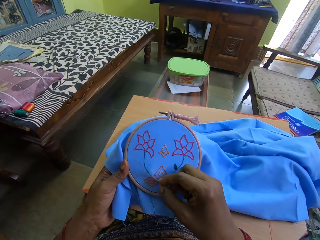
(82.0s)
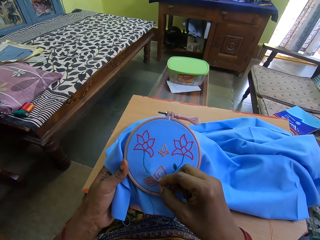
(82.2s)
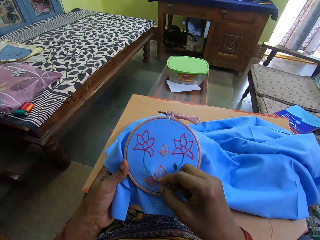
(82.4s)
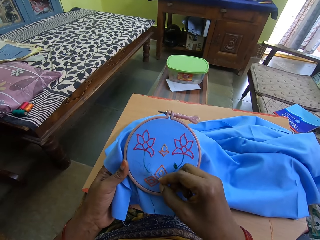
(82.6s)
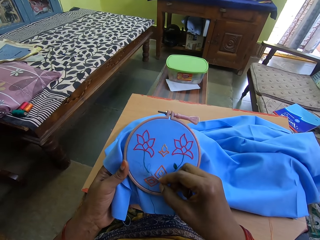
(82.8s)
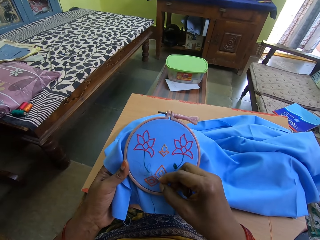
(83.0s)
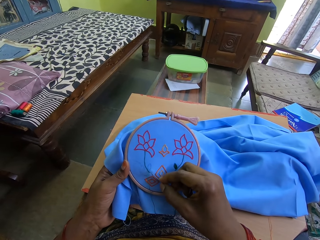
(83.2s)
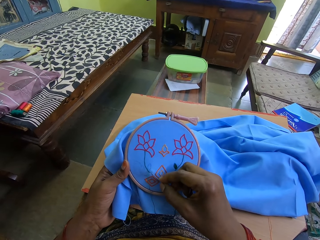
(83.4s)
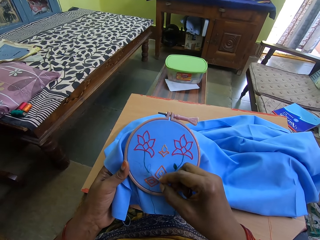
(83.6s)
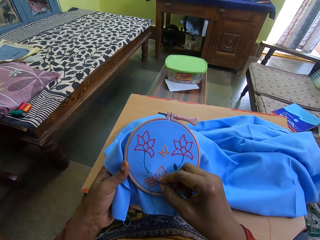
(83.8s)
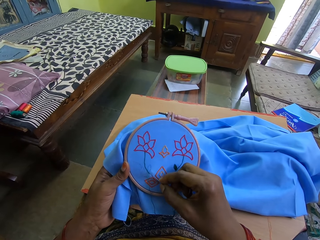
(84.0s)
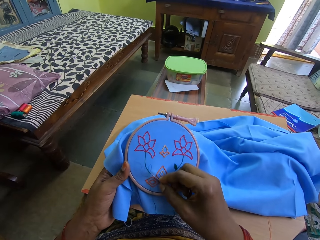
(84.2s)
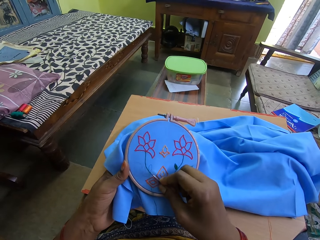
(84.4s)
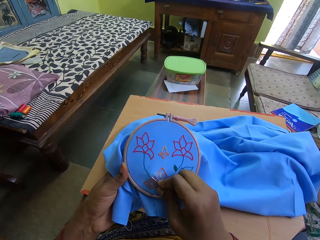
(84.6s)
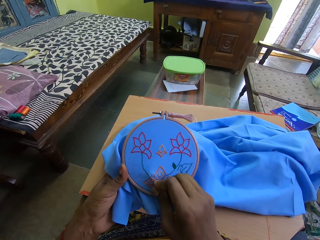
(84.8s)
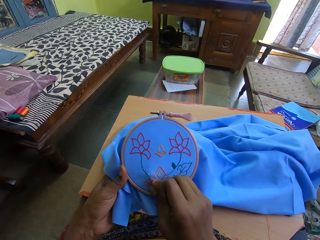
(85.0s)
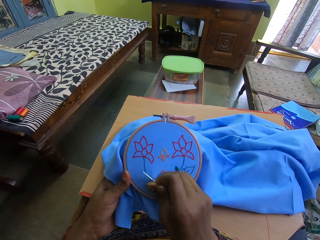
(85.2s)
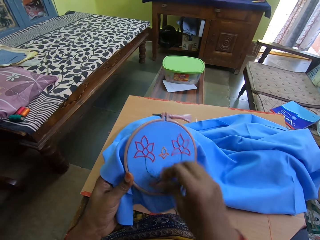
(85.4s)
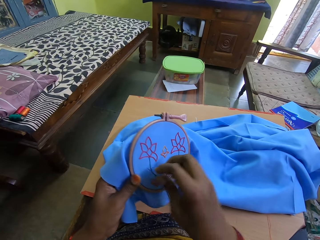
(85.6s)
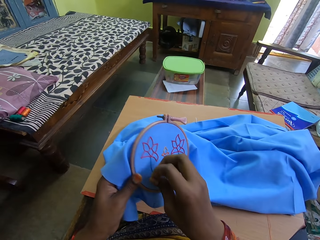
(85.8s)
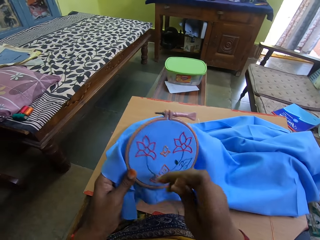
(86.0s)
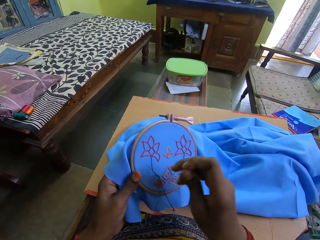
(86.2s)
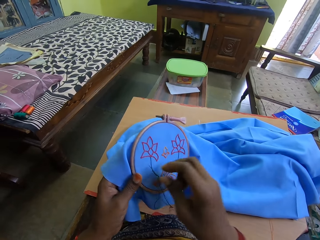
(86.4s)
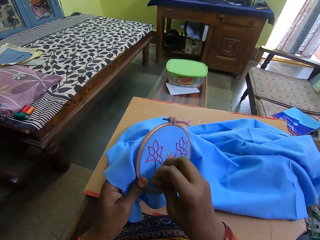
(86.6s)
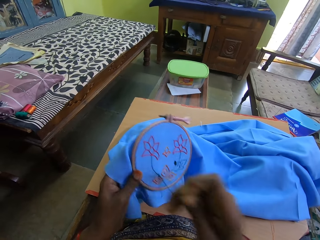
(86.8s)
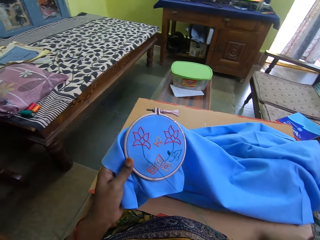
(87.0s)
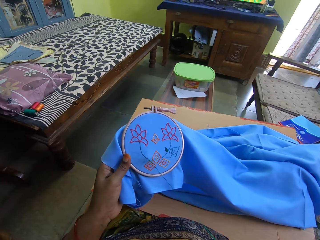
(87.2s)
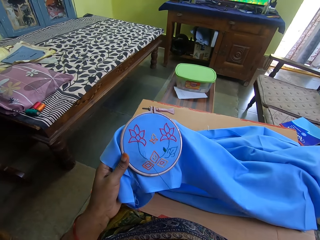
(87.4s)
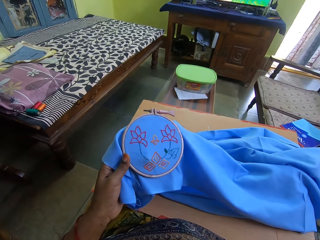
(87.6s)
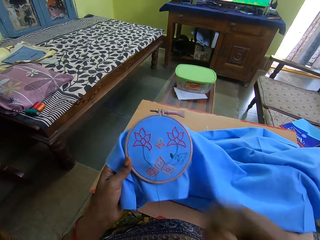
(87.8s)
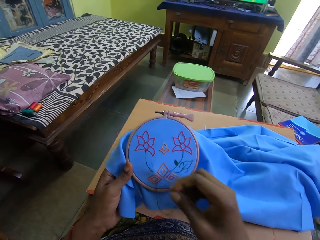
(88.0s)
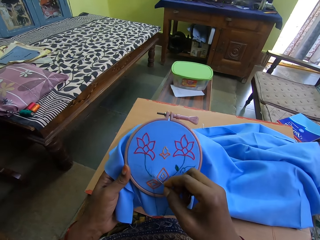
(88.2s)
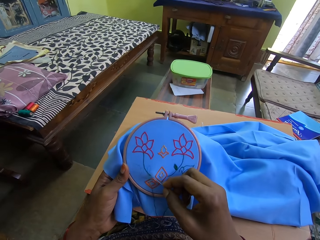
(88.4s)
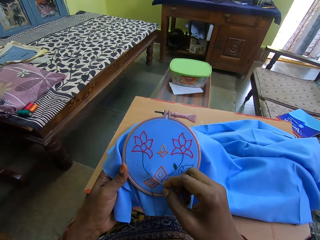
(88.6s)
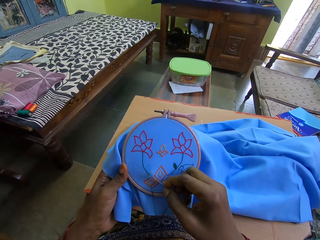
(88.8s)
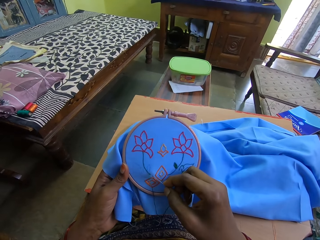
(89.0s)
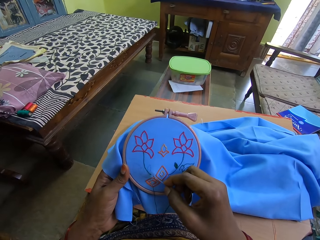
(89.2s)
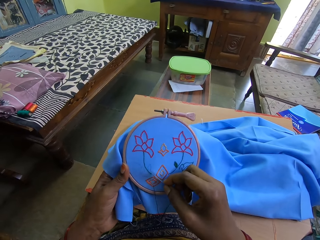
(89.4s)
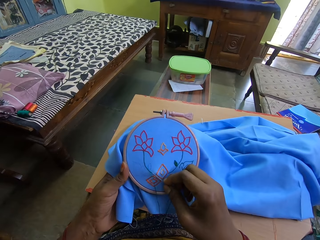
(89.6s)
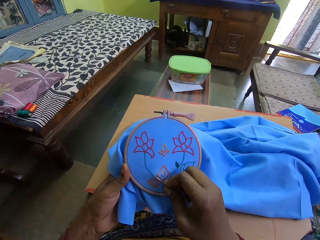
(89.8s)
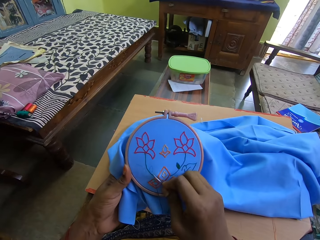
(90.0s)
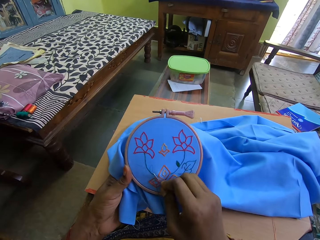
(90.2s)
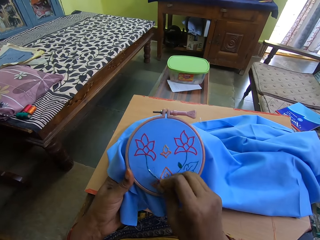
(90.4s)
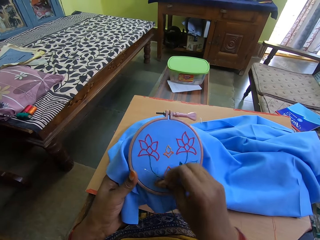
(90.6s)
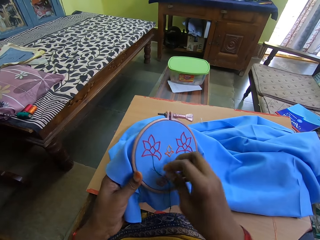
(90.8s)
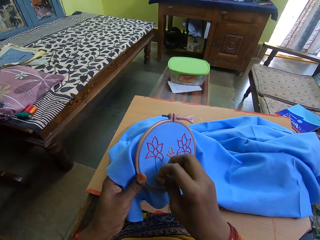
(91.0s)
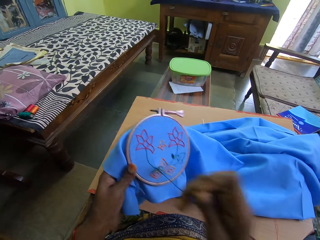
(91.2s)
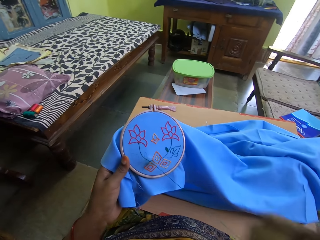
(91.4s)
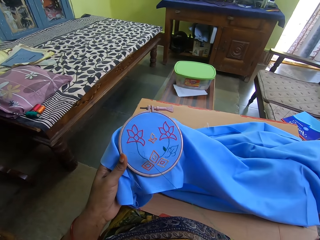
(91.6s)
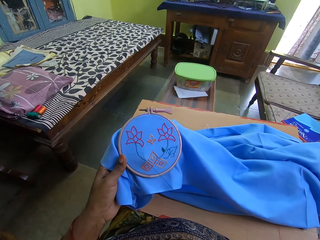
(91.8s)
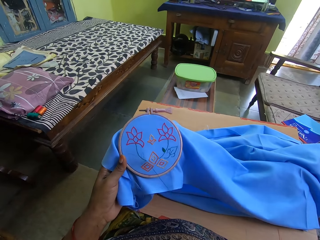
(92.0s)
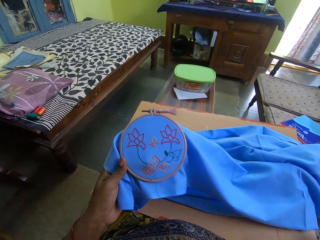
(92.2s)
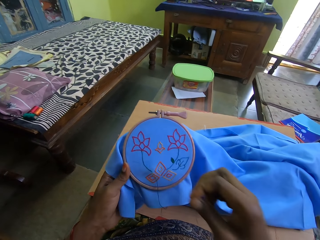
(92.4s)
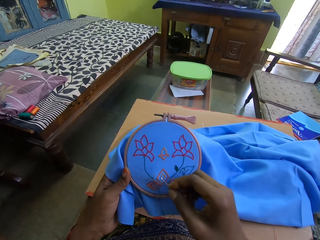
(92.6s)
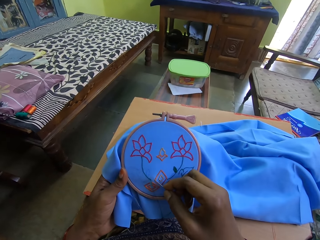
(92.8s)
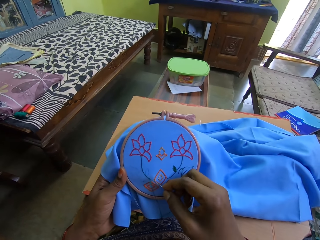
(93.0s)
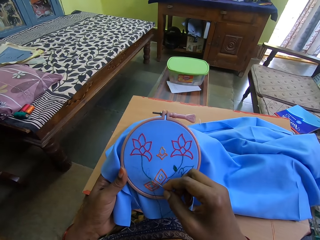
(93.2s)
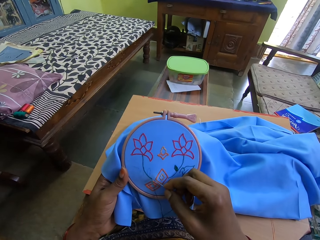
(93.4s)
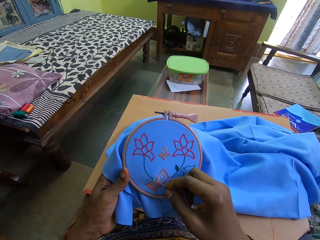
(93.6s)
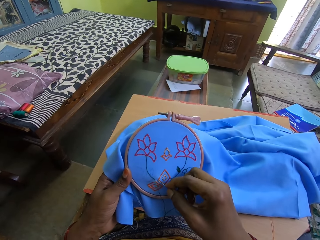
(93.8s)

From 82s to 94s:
The camera wearer sews the cloth. They pull the thread. They sew the cloth.

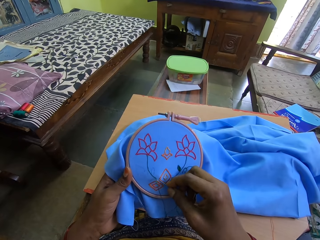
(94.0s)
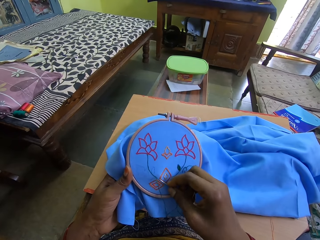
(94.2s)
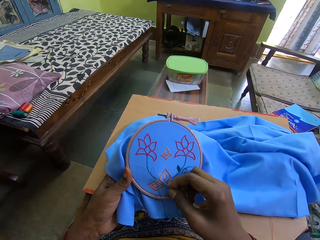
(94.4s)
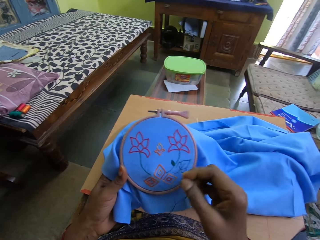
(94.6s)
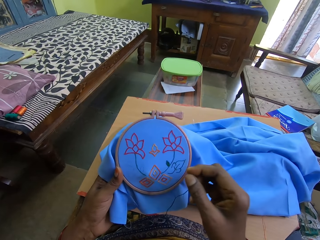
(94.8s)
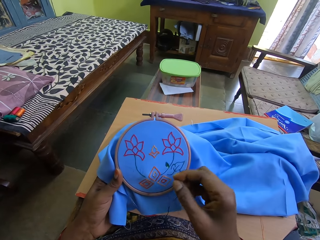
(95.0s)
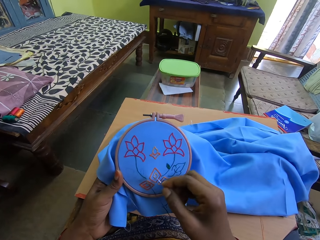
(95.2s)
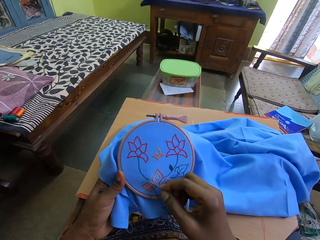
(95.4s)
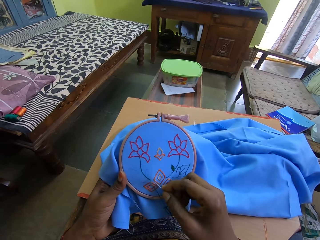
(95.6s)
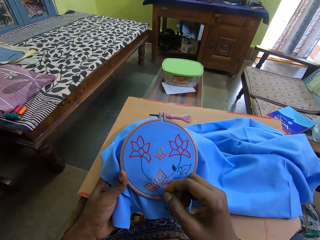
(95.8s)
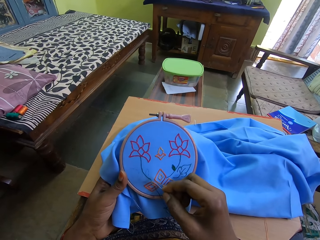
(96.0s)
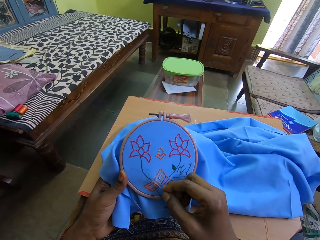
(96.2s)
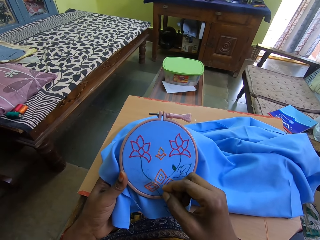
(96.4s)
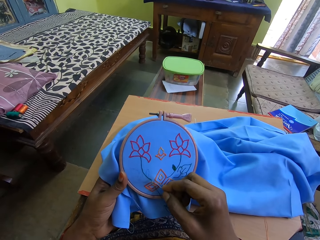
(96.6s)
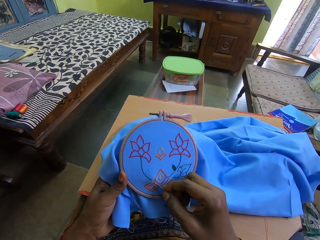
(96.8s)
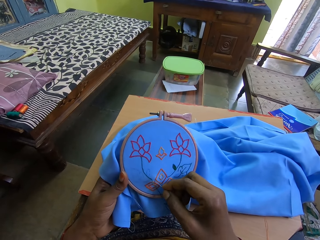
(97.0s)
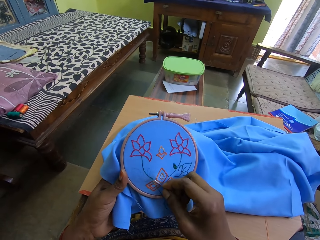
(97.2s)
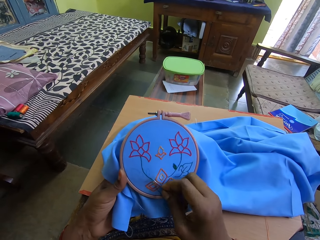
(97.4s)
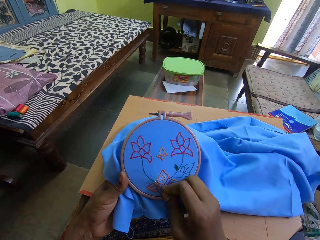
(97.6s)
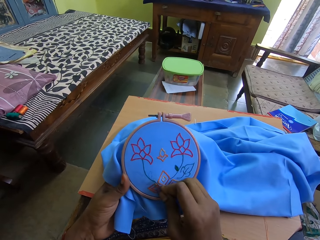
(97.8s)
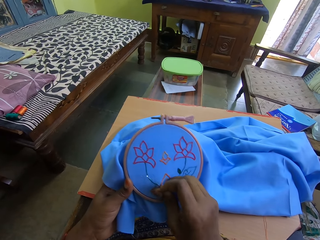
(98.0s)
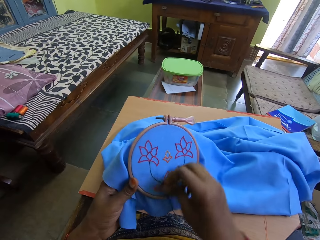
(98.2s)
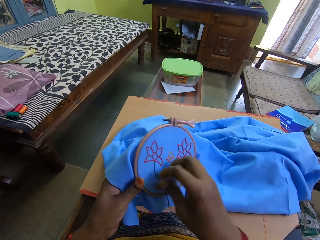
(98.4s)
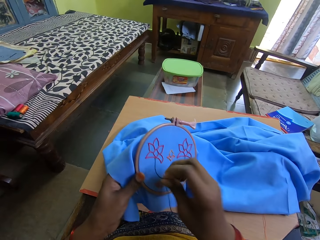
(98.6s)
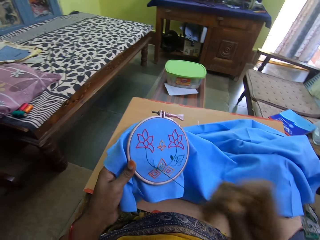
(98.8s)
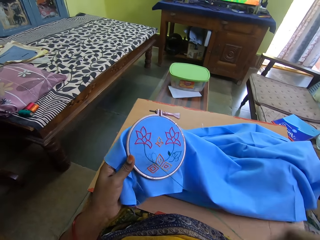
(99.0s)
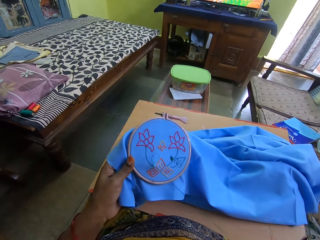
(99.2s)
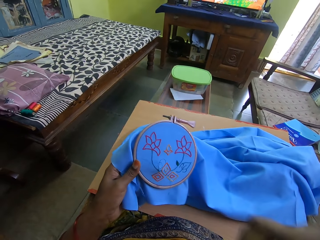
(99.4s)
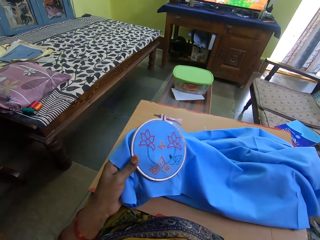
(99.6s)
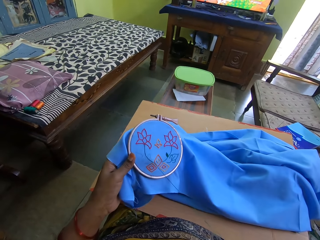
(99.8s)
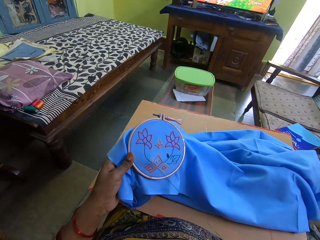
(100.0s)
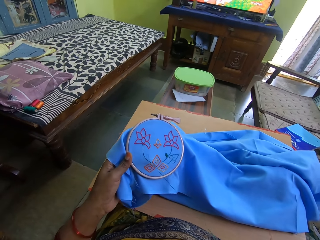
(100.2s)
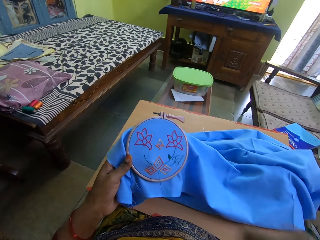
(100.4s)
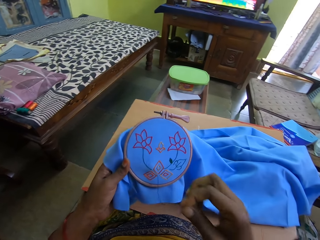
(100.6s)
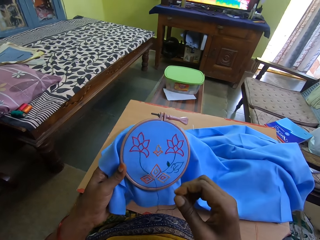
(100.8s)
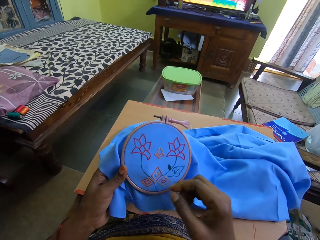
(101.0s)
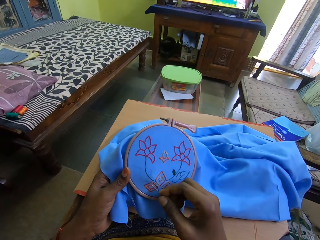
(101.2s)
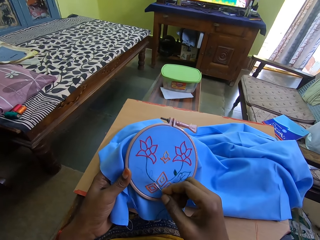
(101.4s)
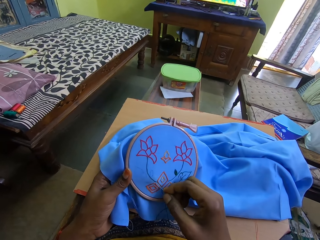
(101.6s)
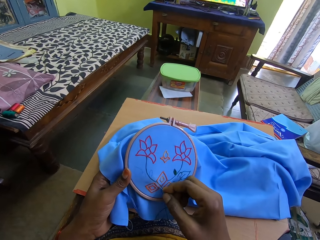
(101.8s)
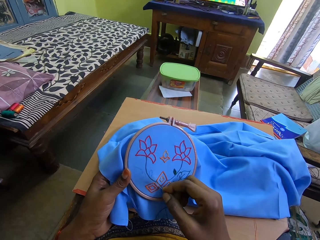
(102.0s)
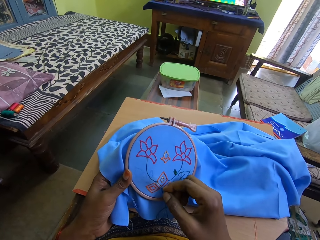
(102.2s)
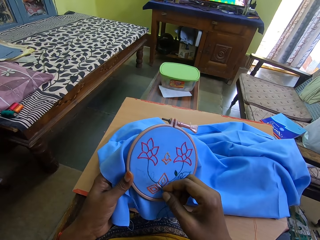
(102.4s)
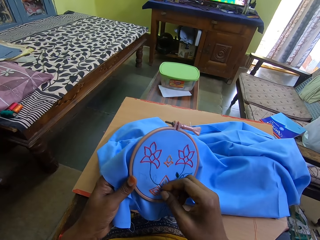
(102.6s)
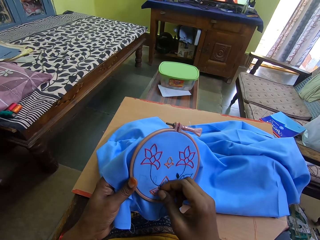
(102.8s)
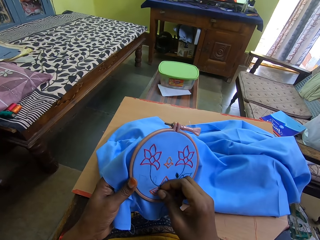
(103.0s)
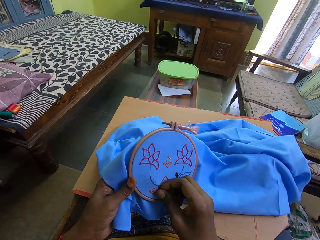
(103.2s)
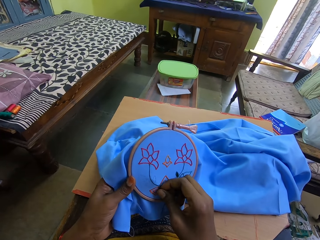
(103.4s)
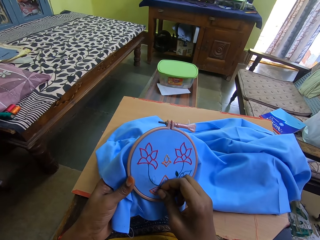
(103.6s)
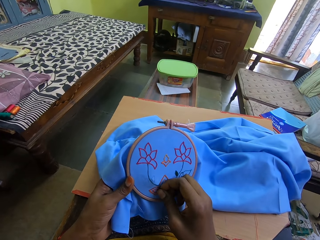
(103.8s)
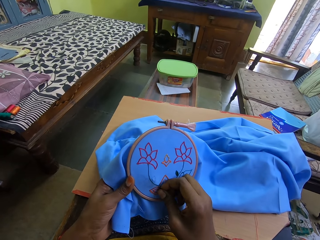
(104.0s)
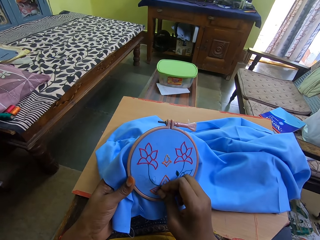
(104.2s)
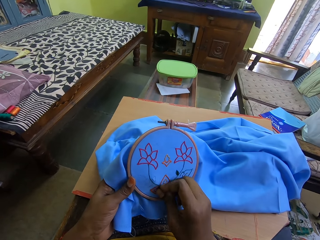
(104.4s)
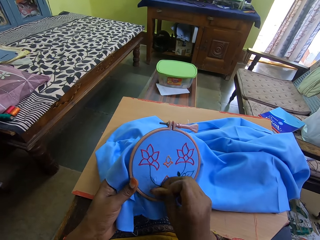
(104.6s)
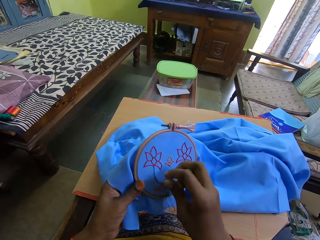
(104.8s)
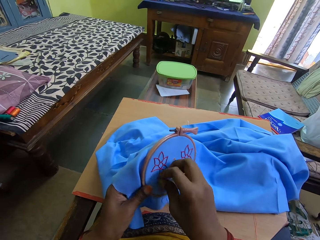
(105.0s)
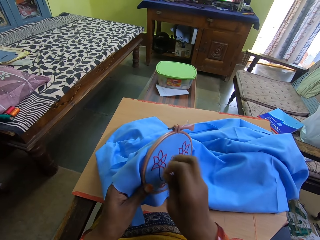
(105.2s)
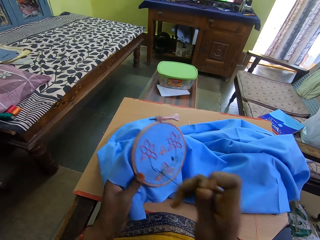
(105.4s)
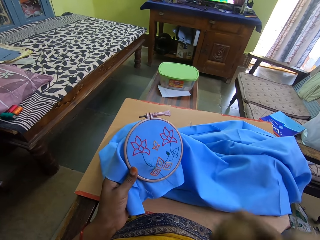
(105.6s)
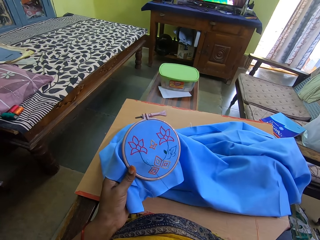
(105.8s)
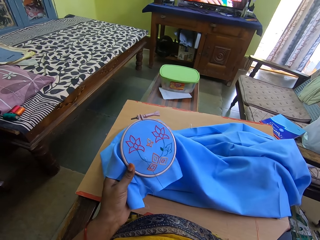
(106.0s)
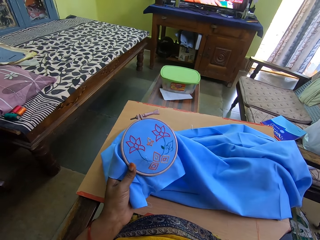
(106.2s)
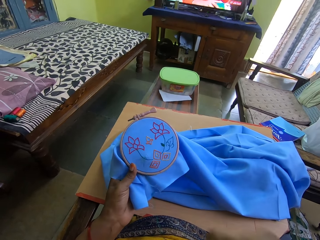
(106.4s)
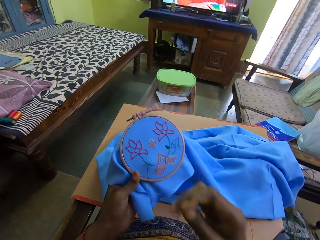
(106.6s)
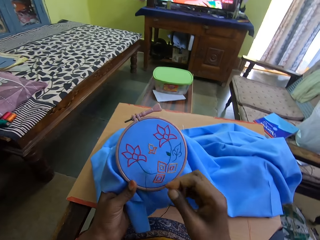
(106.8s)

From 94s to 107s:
The camera wearer pulls the thread. They sew the cloth. They pull the thread.
